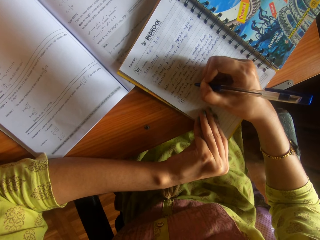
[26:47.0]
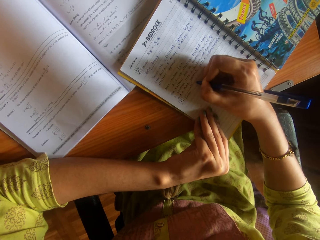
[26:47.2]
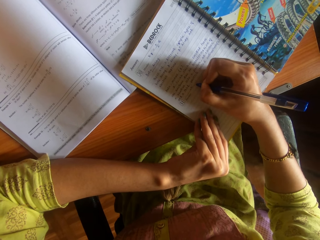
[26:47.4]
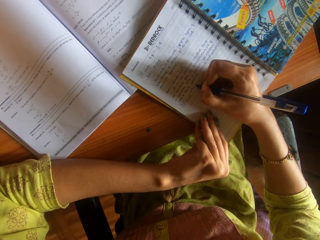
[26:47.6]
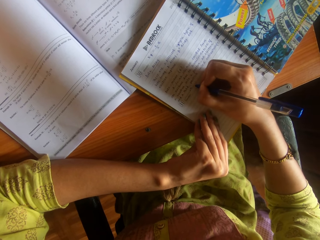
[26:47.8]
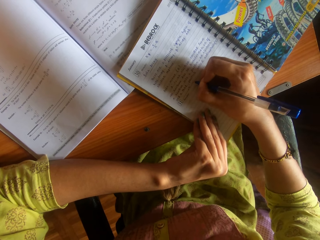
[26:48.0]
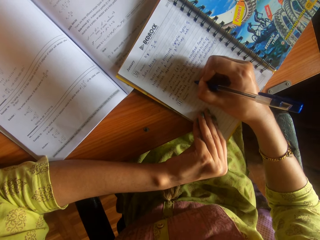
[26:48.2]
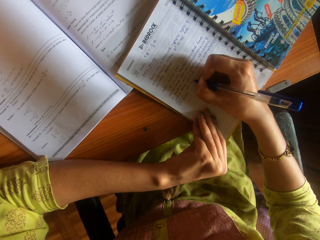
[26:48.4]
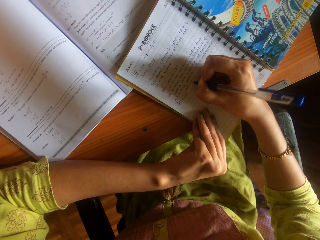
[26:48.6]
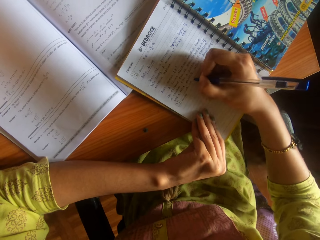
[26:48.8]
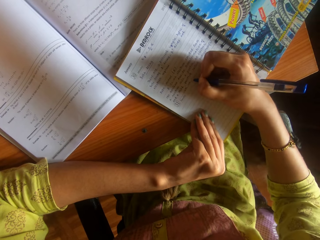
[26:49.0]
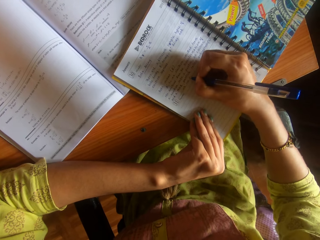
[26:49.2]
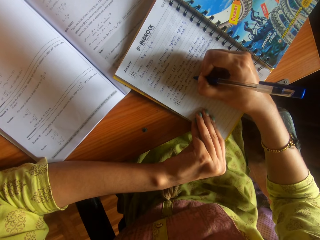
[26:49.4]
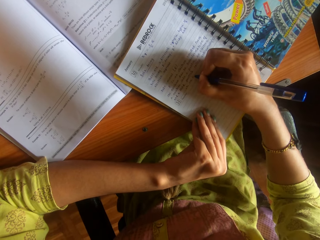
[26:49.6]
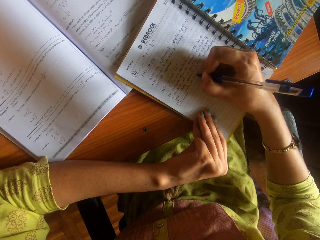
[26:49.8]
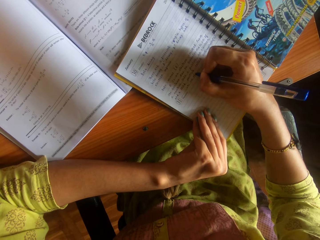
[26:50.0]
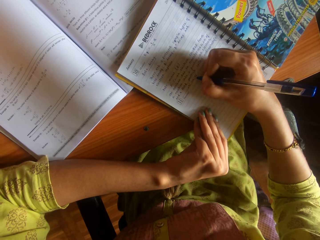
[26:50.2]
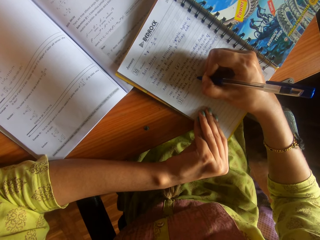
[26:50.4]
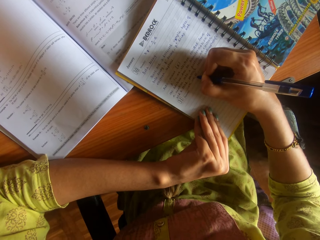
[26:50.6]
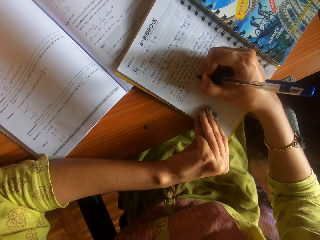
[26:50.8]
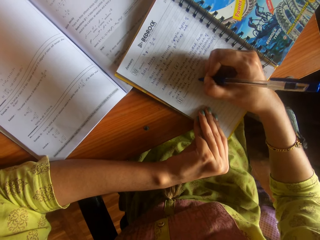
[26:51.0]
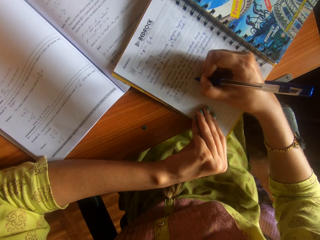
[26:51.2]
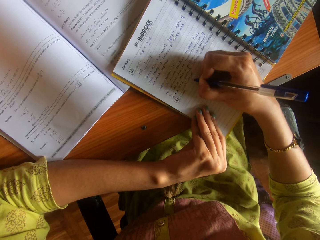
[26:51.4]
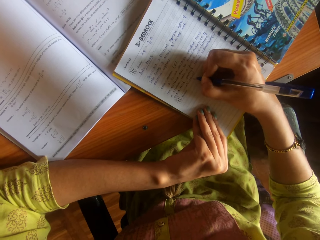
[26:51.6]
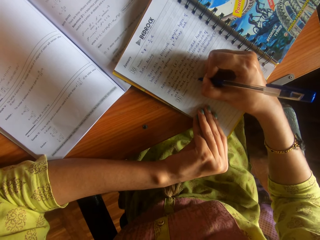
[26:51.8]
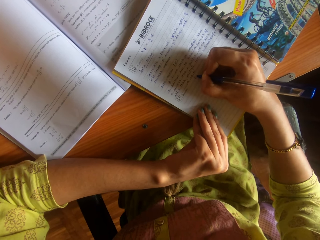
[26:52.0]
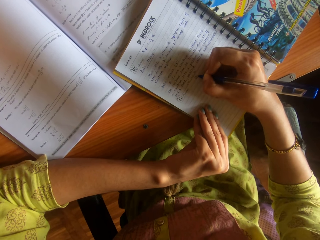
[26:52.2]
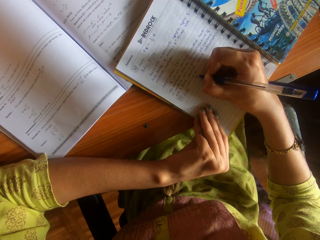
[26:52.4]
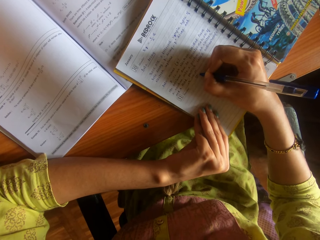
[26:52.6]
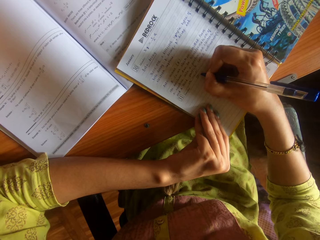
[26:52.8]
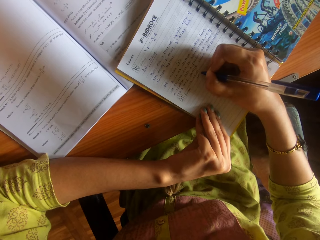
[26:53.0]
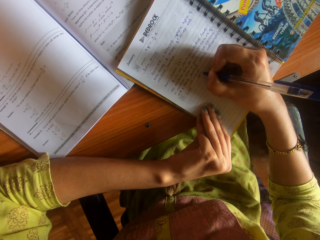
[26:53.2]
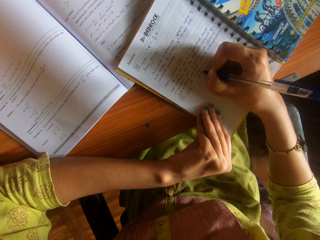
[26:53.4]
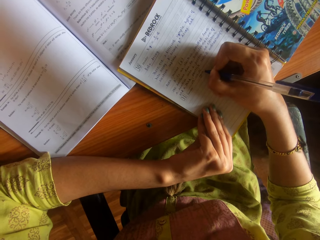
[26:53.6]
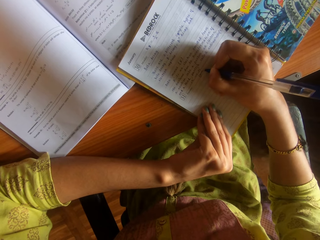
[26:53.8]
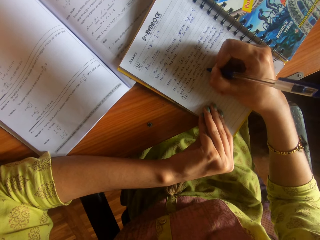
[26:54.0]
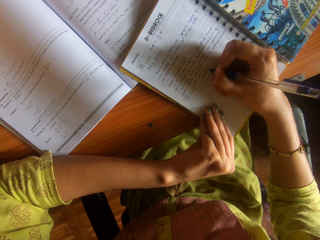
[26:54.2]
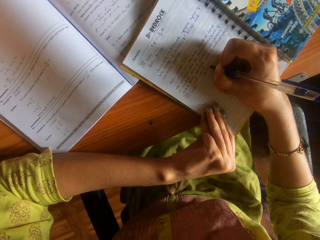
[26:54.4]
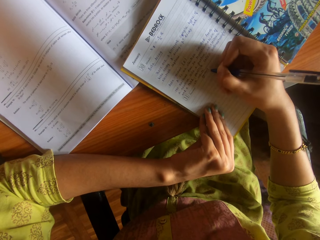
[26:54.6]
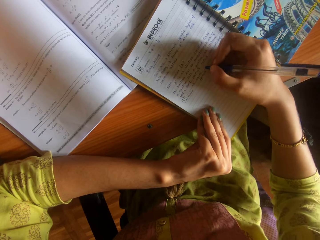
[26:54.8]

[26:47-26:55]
The camera wearer writes.

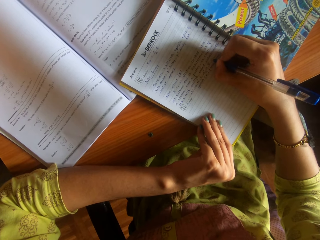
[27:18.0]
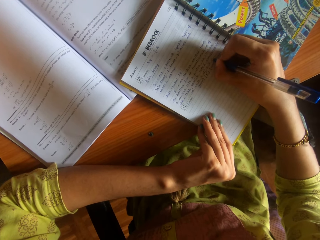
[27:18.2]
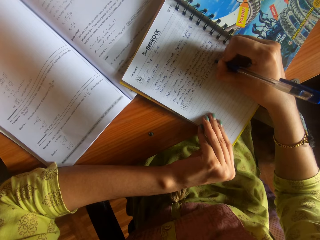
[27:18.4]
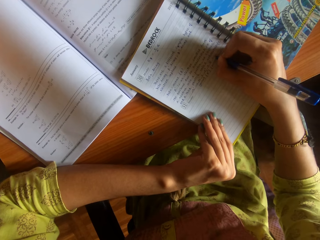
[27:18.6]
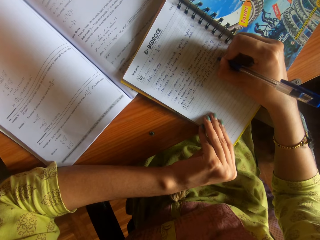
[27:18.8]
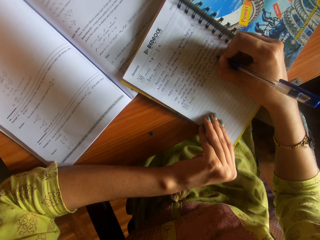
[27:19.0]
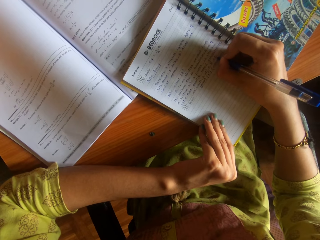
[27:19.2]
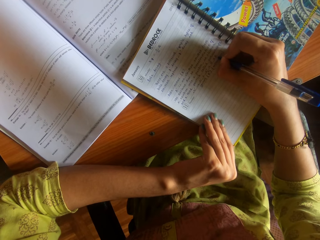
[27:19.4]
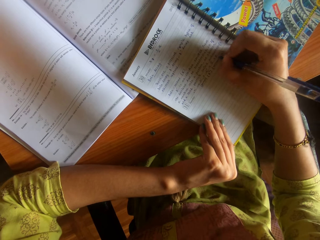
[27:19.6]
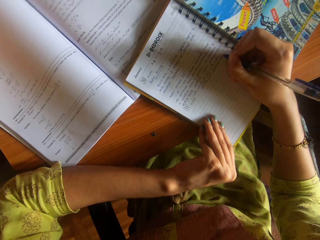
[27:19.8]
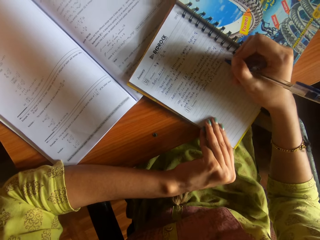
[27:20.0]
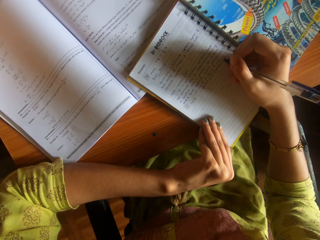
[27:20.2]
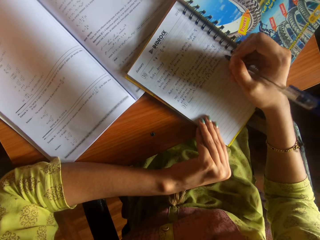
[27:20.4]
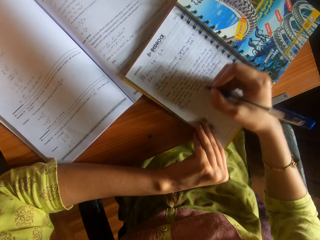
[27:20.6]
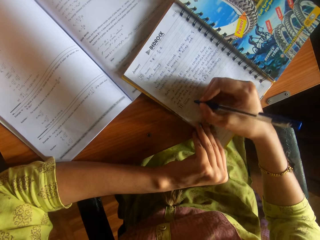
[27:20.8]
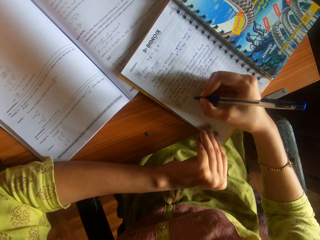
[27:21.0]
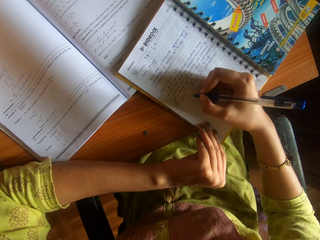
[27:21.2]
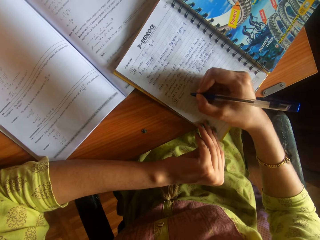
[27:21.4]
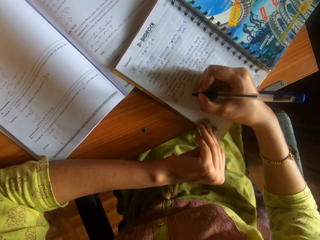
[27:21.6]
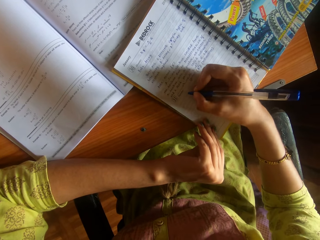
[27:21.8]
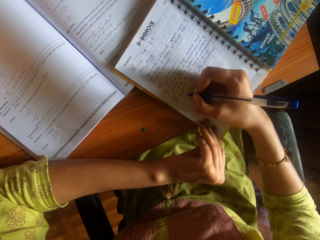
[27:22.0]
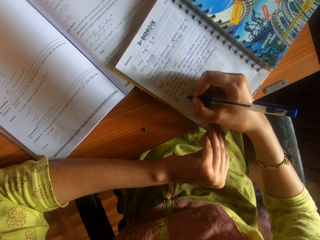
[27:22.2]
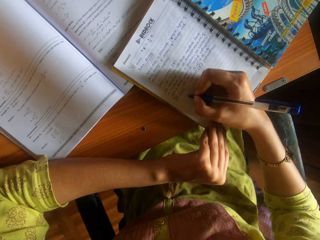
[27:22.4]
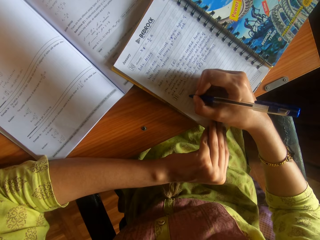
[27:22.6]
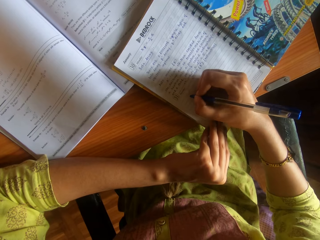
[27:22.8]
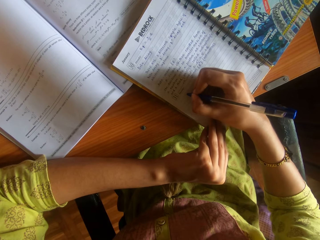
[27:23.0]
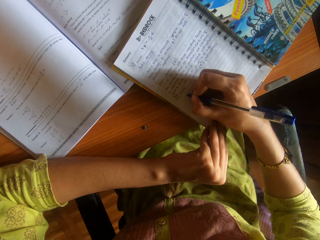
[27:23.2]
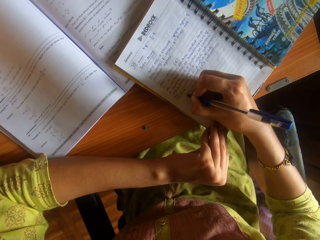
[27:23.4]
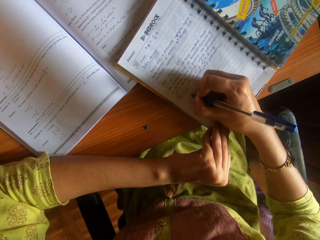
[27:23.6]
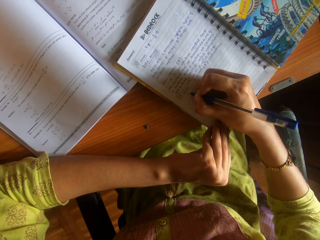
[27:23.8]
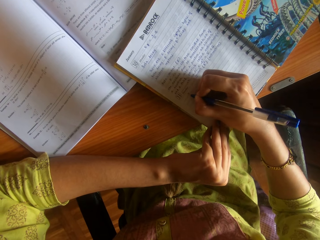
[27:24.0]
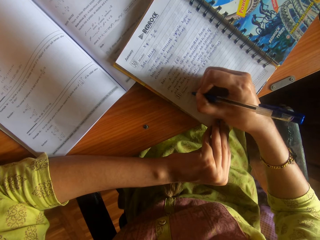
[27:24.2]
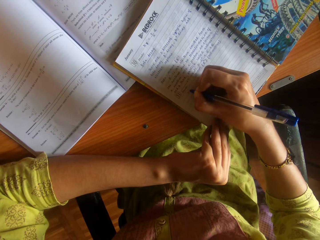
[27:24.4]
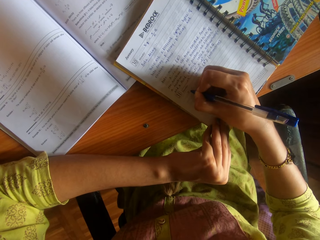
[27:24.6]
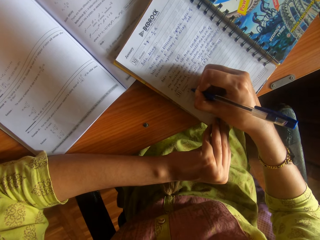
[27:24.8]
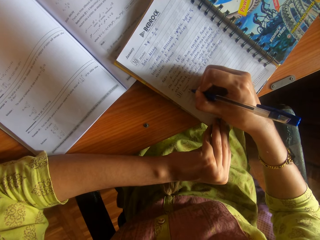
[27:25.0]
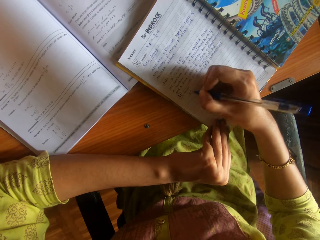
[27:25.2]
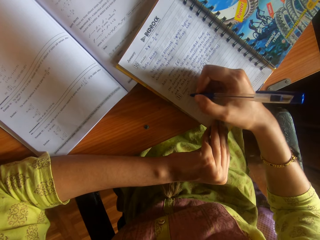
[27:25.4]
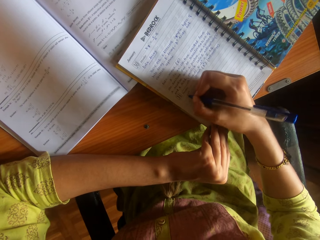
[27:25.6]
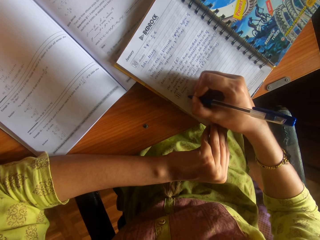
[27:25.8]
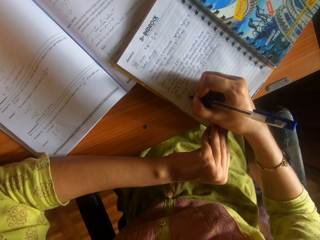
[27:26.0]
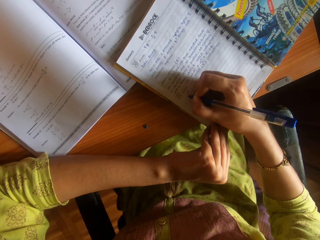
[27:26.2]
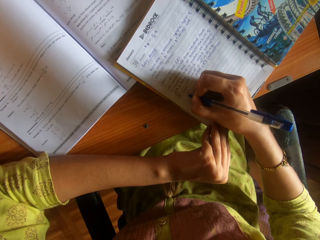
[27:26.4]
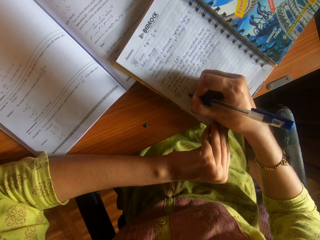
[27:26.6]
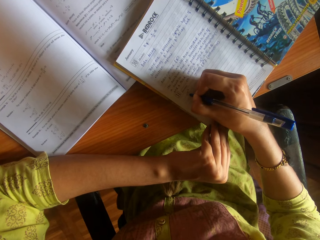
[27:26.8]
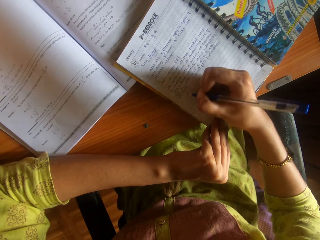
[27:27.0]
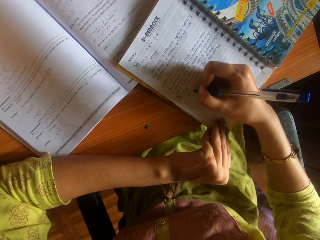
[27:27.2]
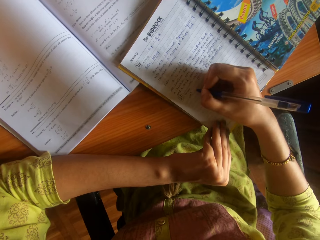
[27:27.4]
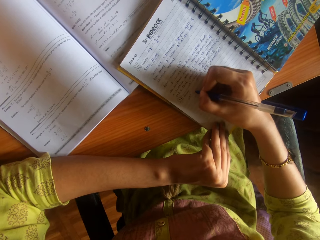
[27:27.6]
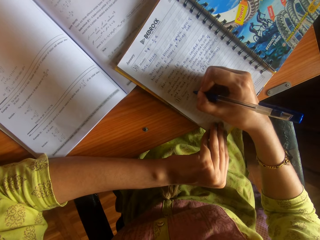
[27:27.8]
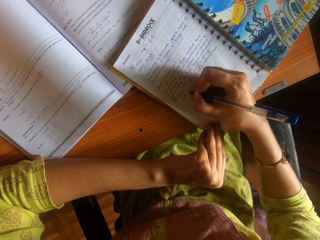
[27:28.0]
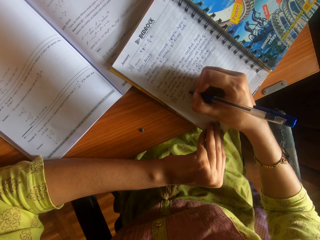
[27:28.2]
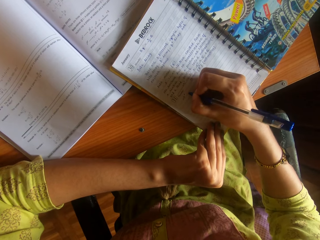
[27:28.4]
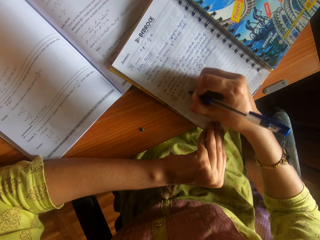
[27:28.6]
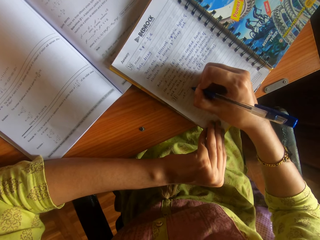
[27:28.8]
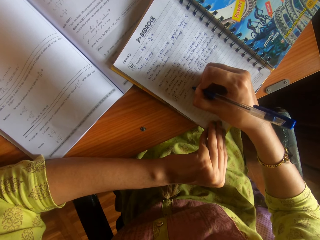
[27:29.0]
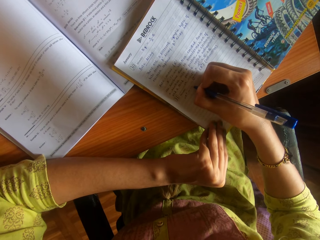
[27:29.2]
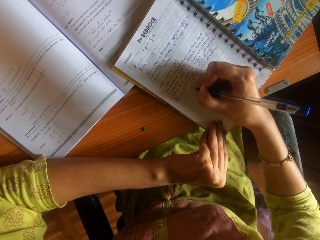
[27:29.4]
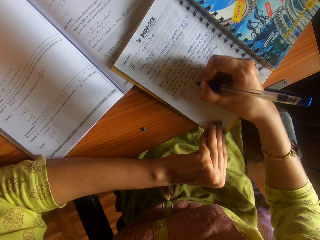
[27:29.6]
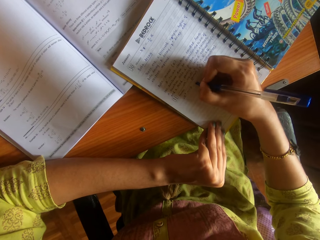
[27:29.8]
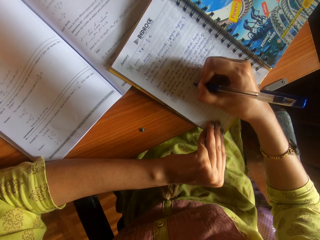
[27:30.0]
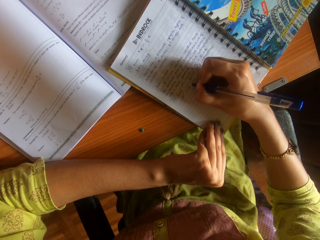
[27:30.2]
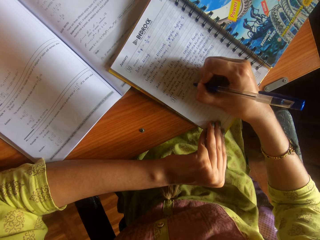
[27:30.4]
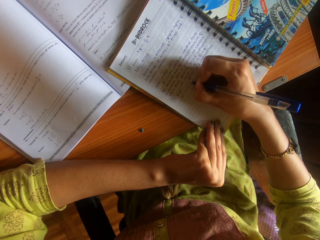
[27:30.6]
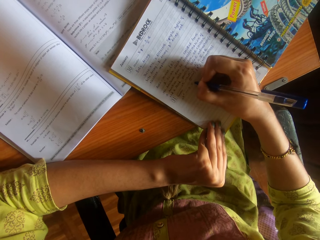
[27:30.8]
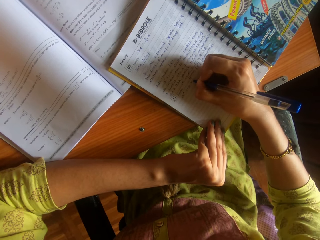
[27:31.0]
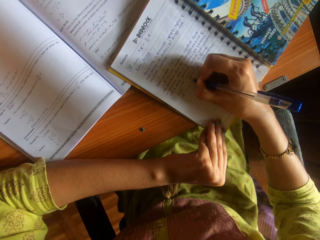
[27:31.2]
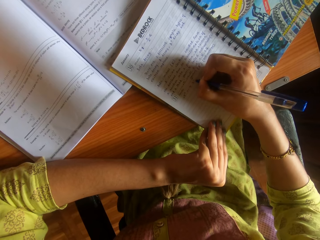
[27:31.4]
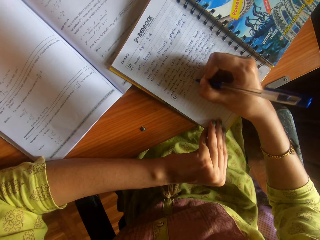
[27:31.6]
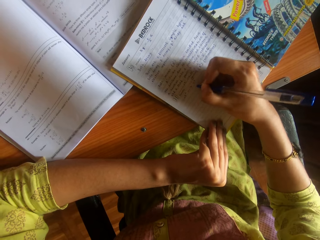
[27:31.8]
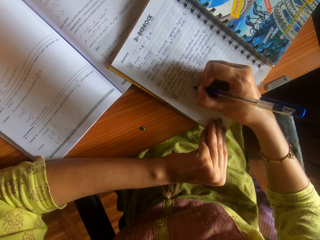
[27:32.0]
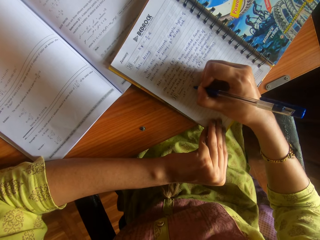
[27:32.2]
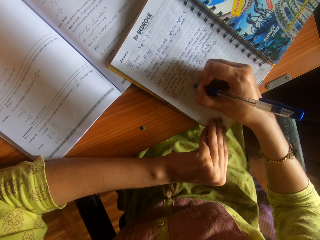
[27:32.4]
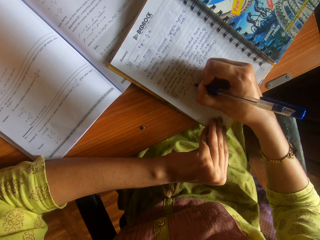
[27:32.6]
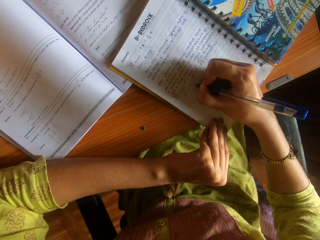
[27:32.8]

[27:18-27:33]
The camera wearer adjusts the book on the table with her left hand. She stops writing. She moves the right hand. She writes on the book on the table with the pen in her right hand. She moves the right hand. She writes on the book using the pen. She moves the right hand. She writes on the book using the pen.
